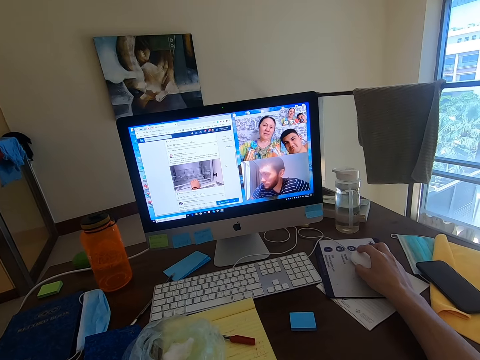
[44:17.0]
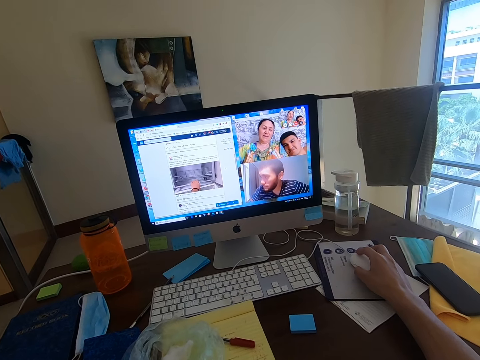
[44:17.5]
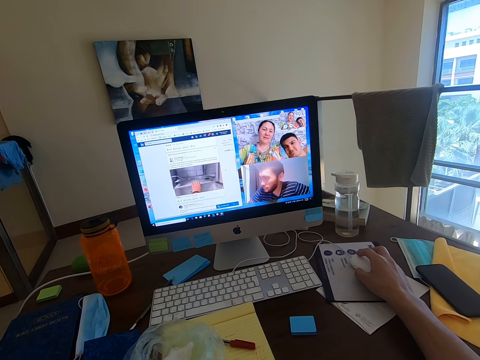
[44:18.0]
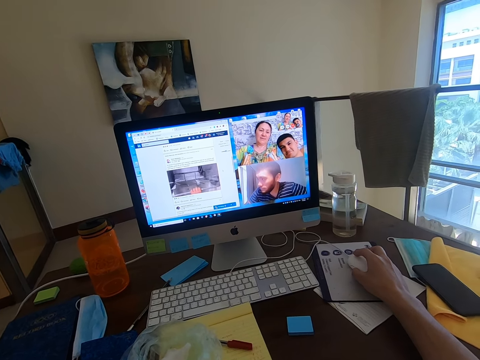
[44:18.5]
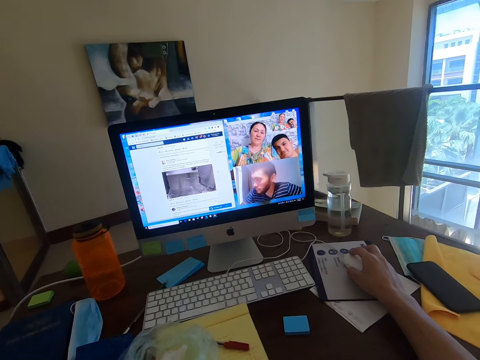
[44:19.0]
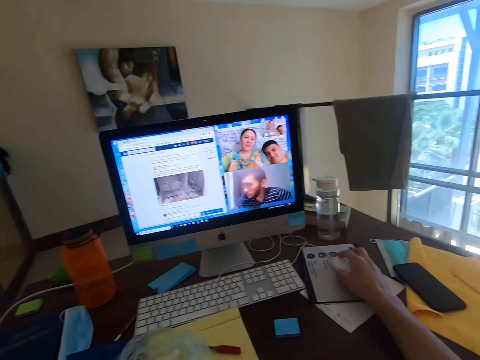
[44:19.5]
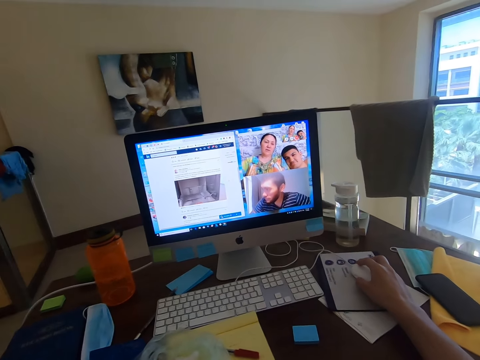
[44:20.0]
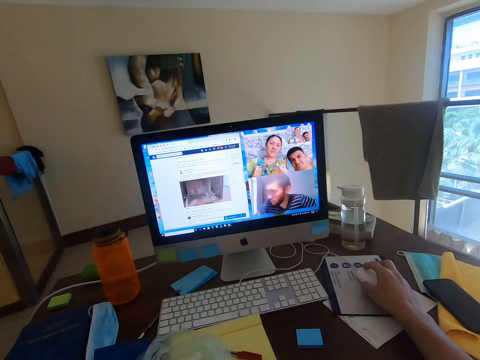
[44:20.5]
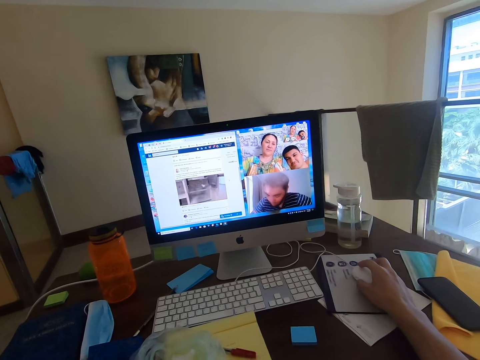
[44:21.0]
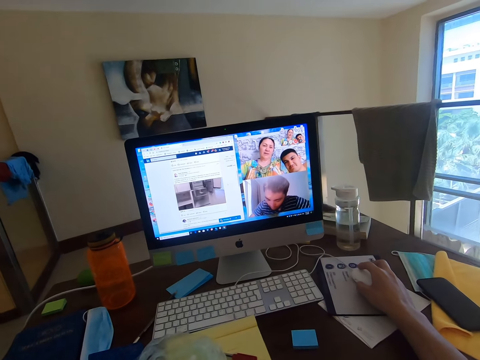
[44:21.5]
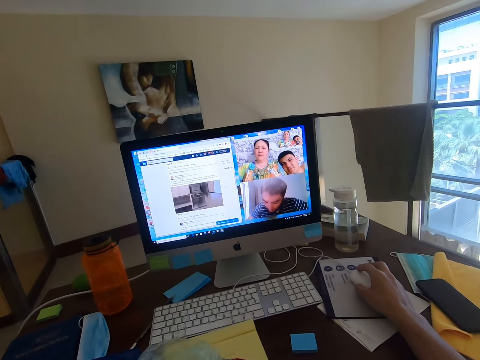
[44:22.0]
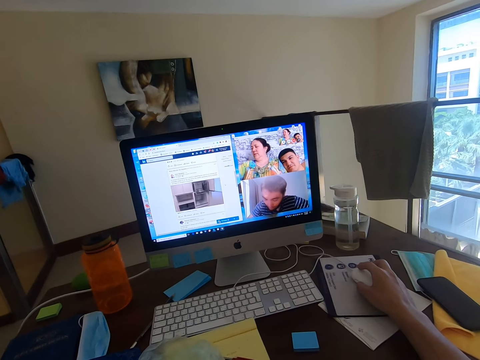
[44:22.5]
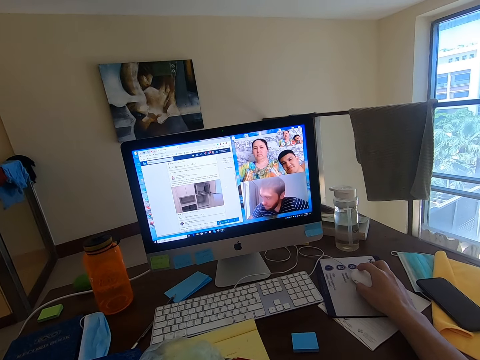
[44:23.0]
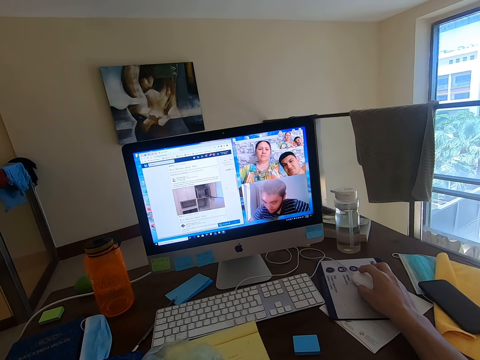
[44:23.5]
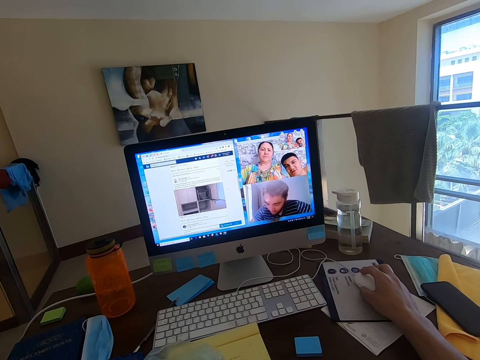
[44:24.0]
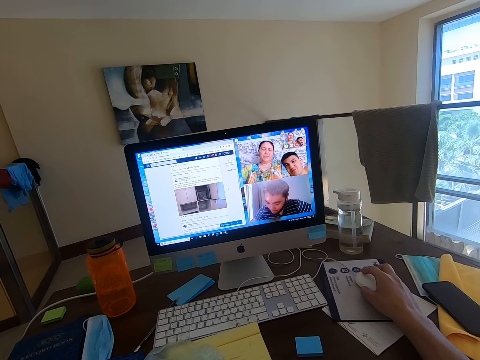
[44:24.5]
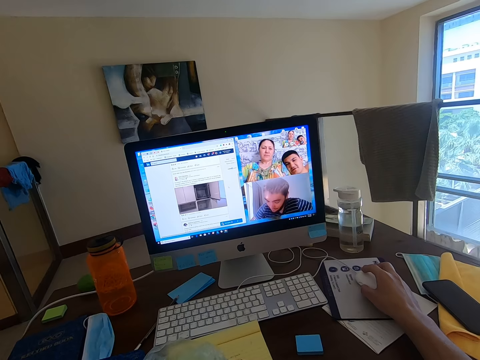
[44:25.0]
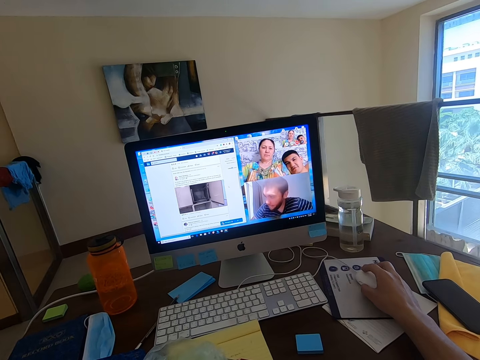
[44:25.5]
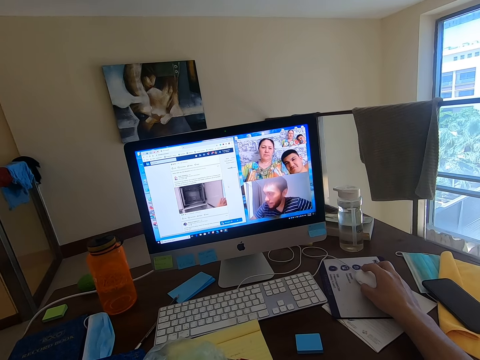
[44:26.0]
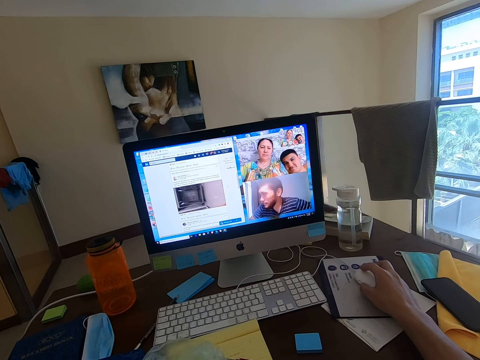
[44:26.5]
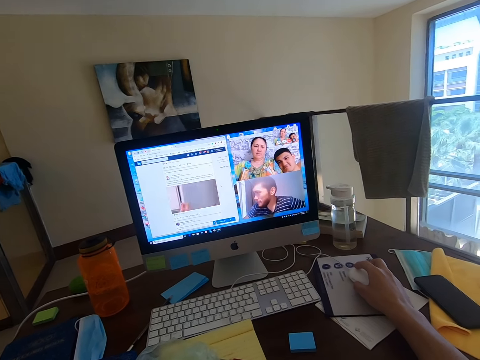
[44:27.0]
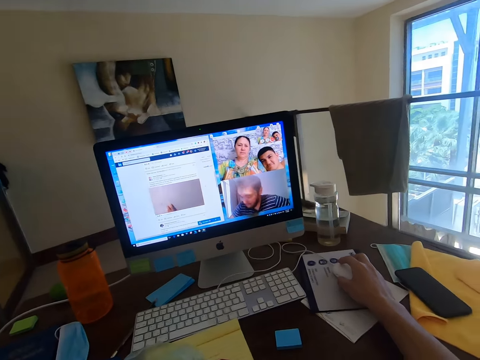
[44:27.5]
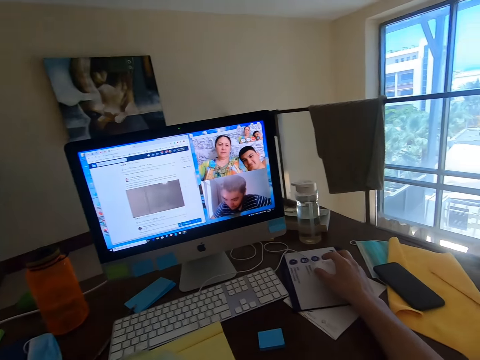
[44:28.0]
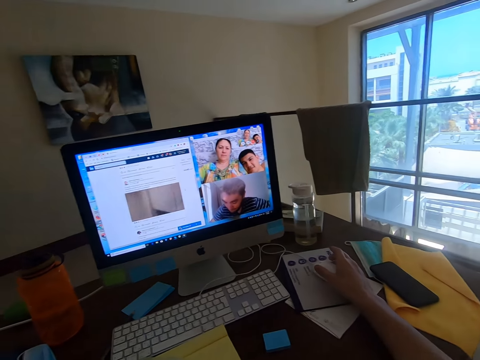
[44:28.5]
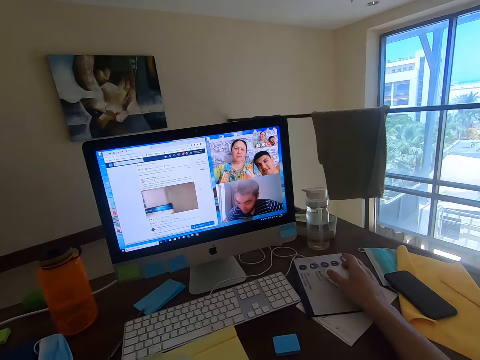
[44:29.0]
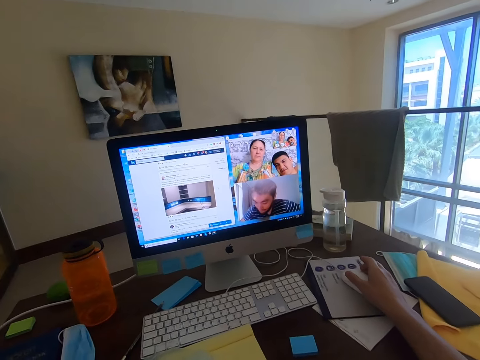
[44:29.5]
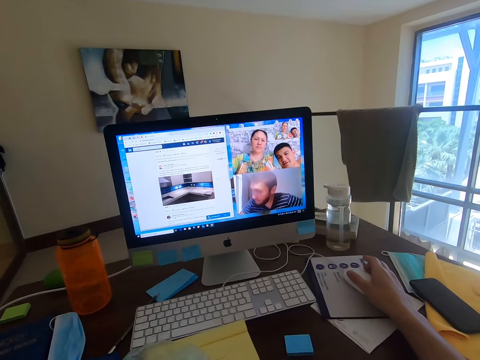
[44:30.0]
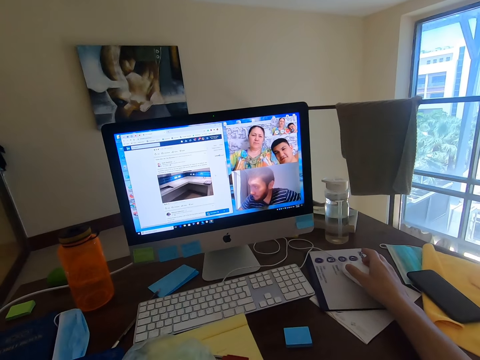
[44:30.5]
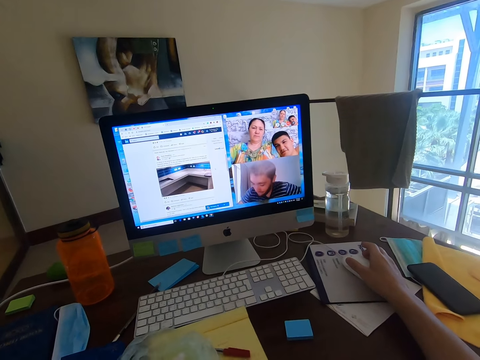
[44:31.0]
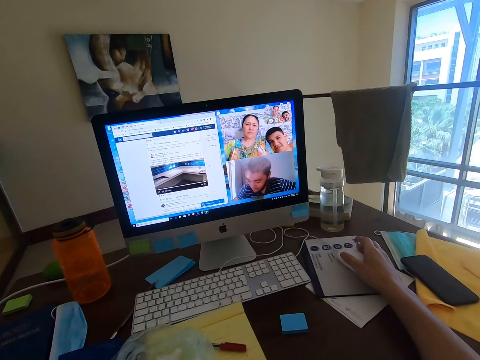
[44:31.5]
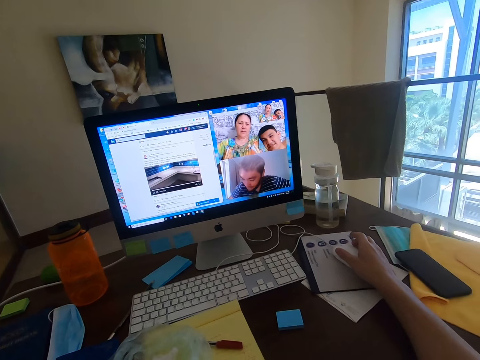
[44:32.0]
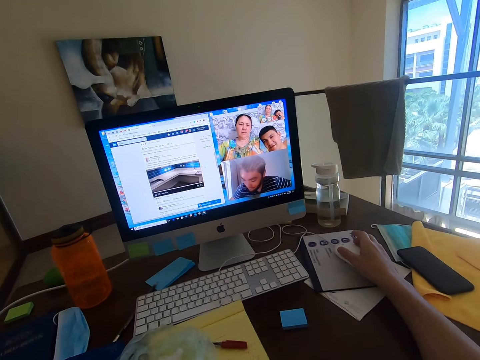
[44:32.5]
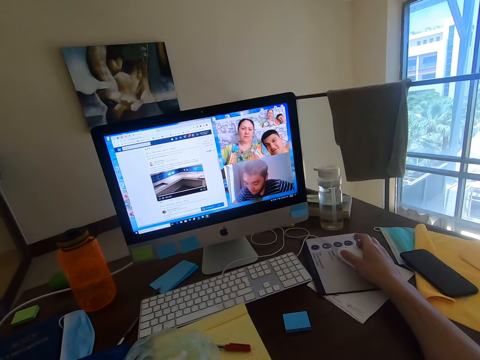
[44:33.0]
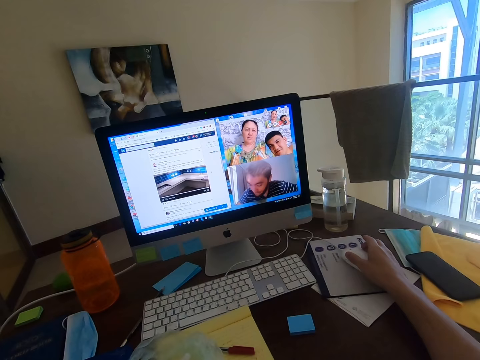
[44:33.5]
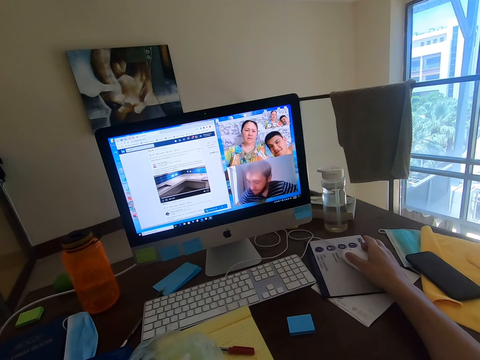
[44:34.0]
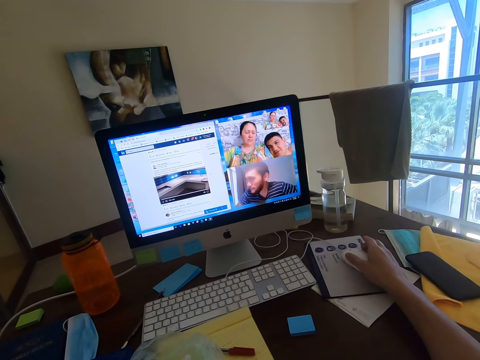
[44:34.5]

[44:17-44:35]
The camera wearer converses with a man, another man and a woman. The first man converses with the camera wearer. The camera wearer converses with the first man, the other man and the woman. The first man converses with the camera wearer.

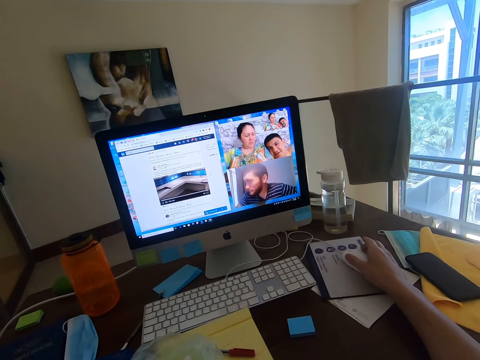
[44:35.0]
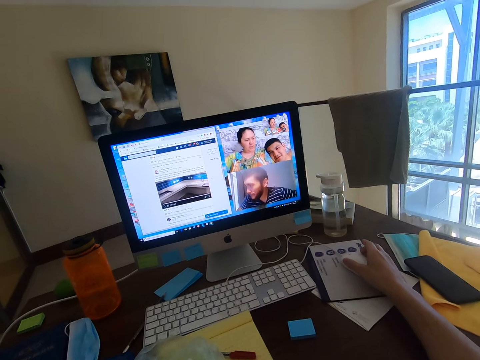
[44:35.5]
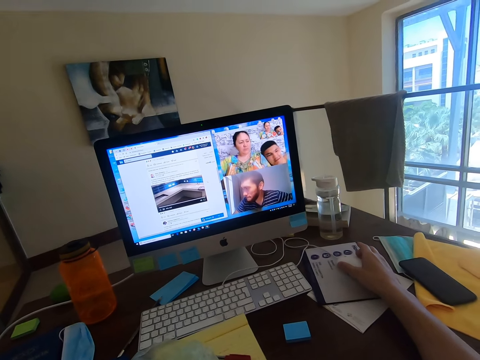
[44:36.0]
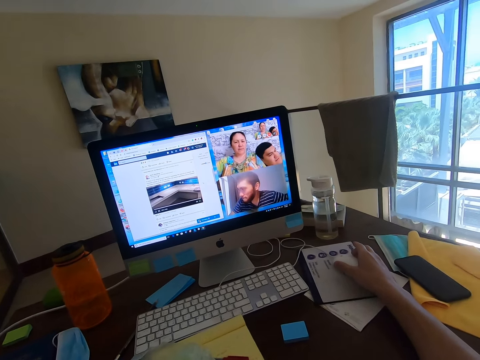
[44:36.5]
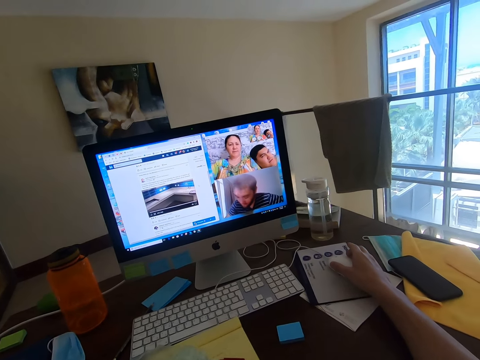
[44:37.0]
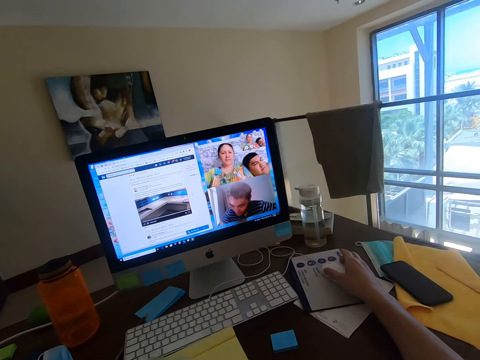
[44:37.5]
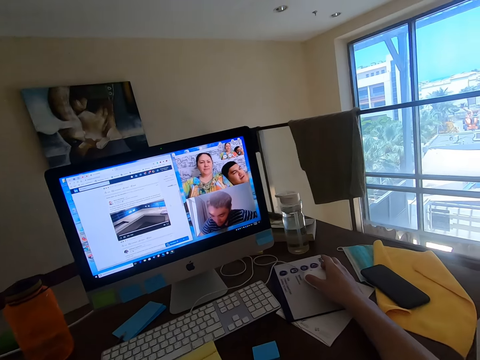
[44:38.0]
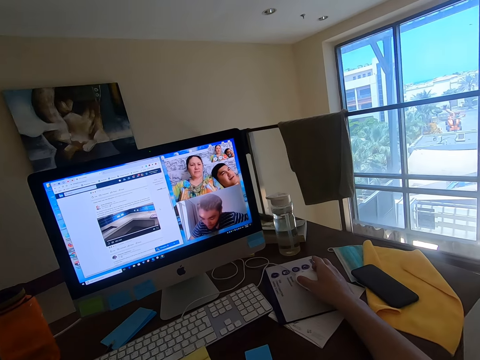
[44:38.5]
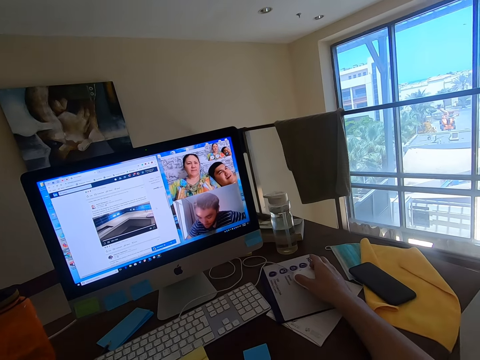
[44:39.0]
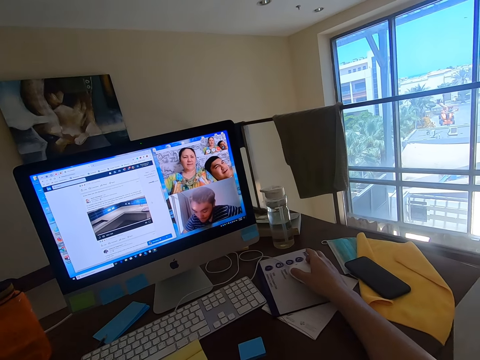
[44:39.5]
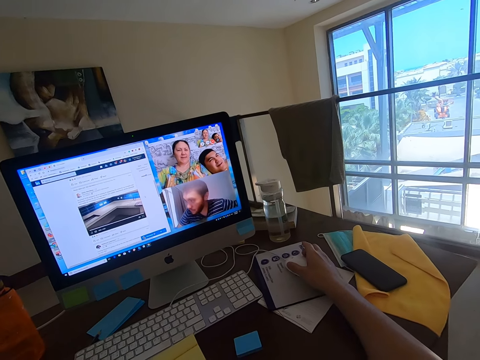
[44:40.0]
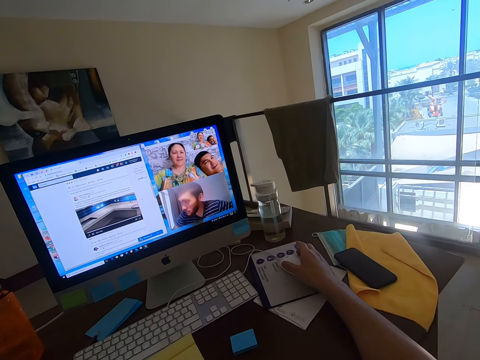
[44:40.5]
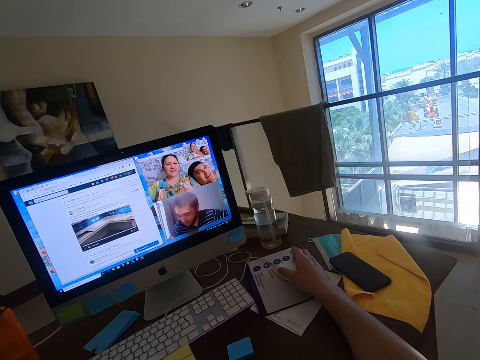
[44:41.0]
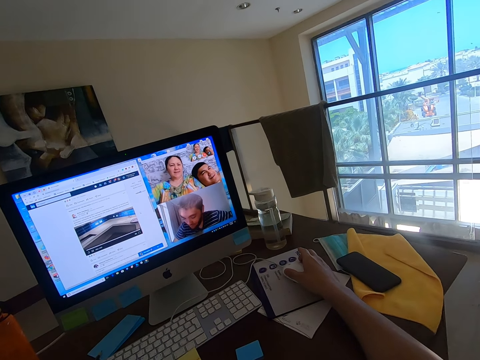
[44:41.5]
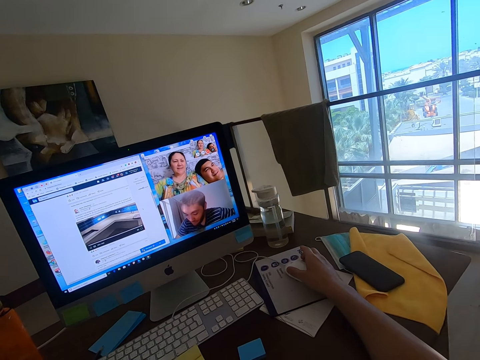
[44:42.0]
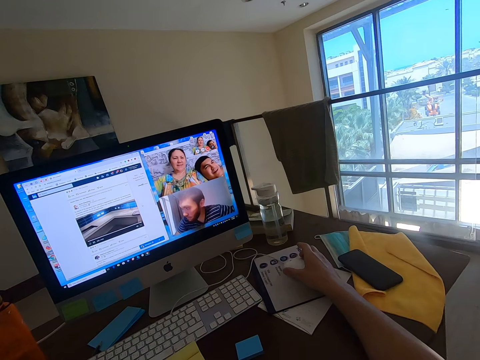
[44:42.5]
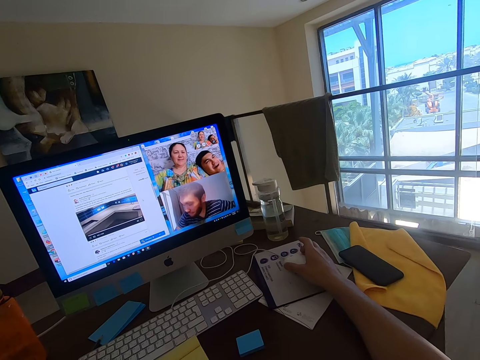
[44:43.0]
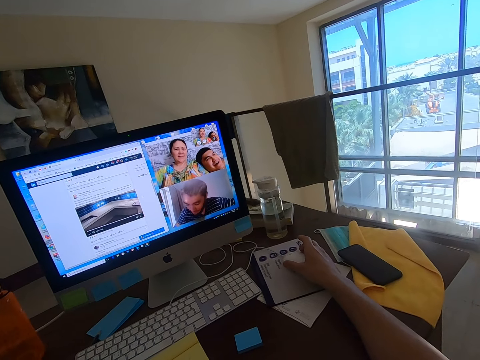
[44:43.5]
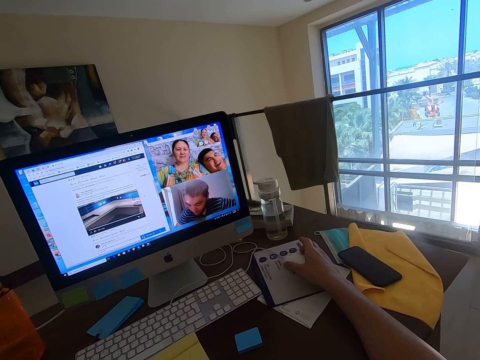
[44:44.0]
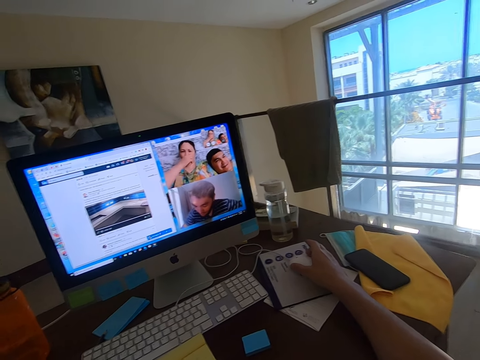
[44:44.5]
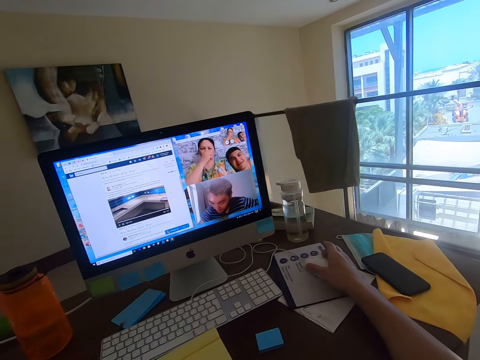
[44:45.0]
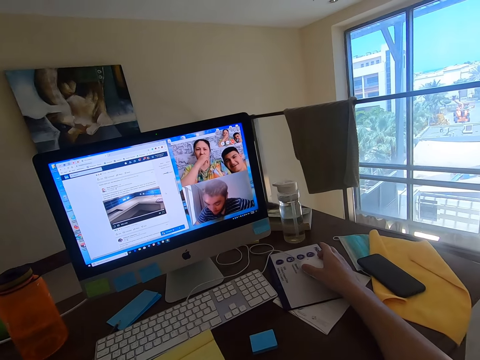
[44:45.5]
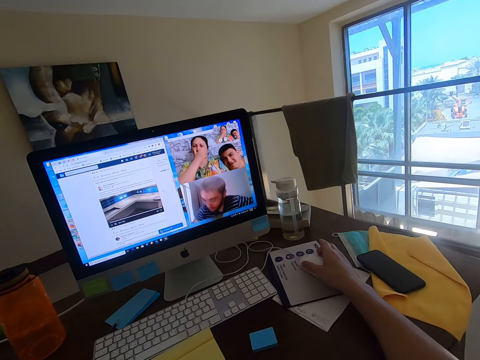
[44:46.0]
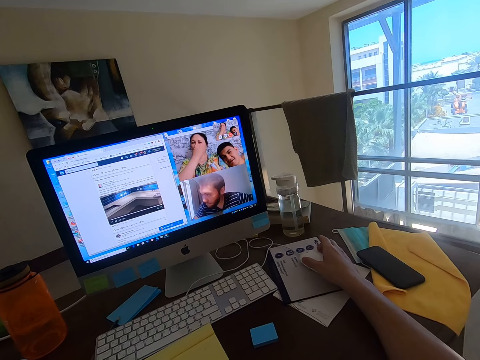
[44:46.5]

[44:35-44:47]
The camera wearer converses with a man, another man and a woman.
